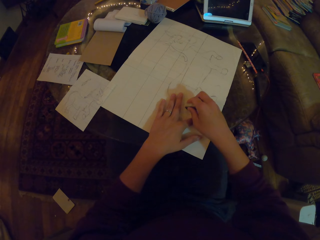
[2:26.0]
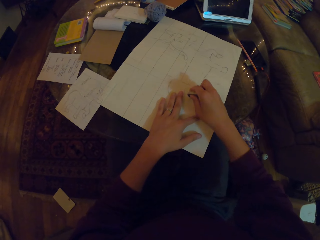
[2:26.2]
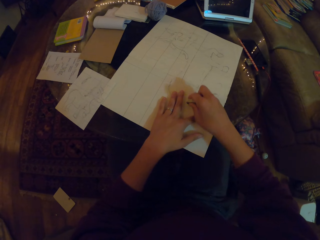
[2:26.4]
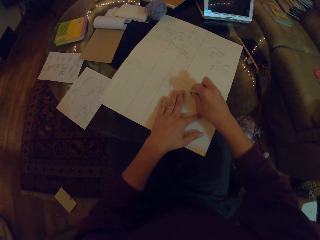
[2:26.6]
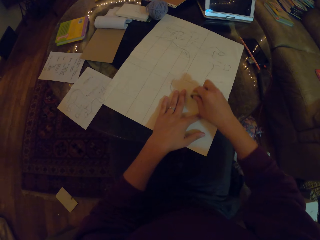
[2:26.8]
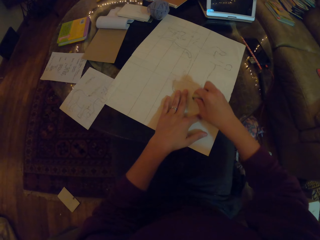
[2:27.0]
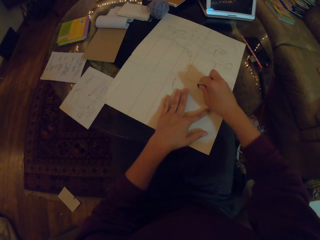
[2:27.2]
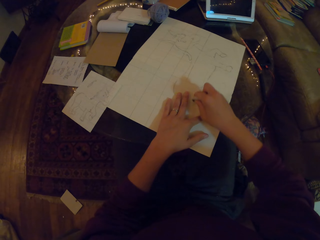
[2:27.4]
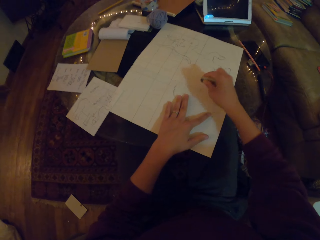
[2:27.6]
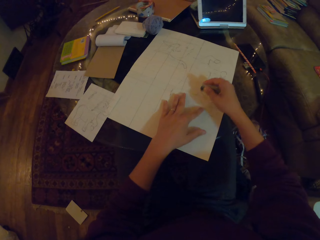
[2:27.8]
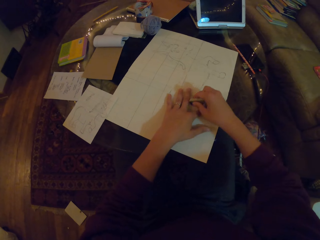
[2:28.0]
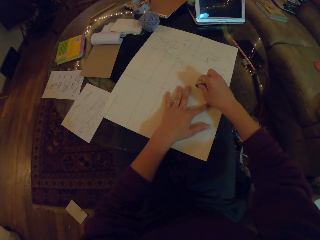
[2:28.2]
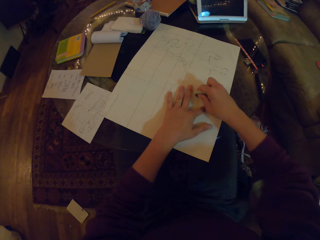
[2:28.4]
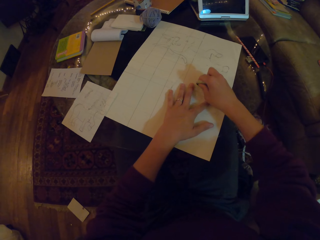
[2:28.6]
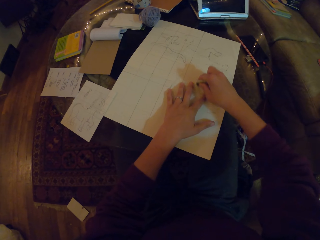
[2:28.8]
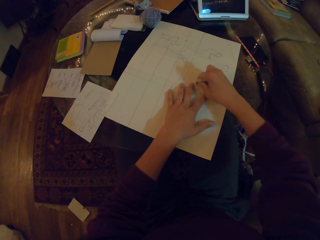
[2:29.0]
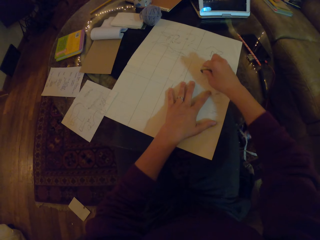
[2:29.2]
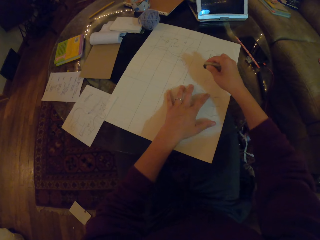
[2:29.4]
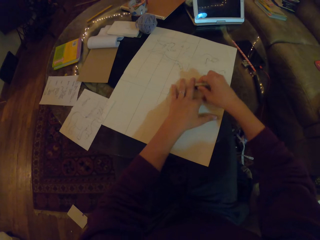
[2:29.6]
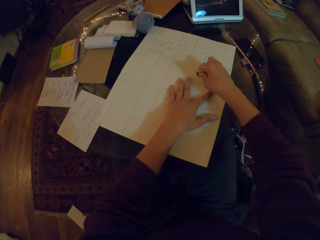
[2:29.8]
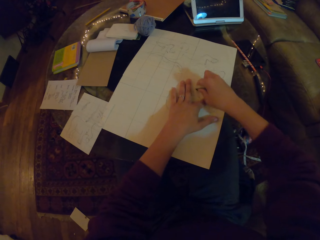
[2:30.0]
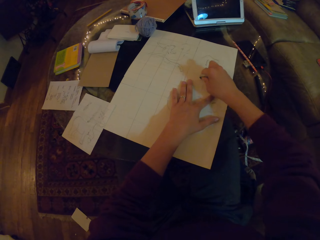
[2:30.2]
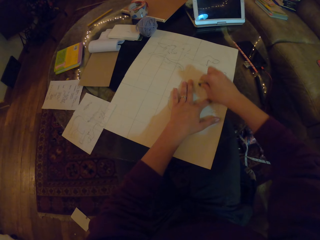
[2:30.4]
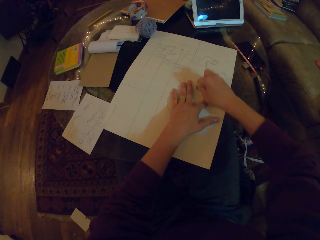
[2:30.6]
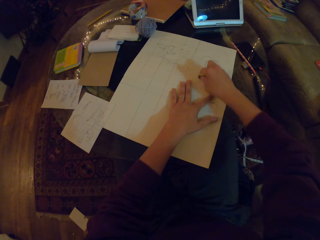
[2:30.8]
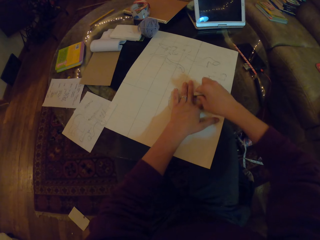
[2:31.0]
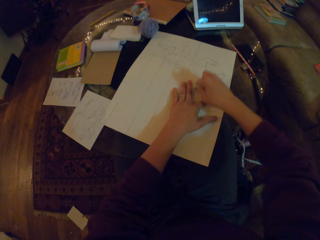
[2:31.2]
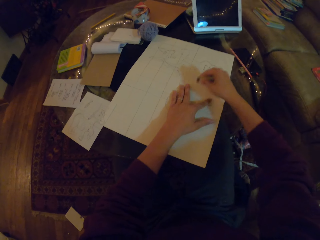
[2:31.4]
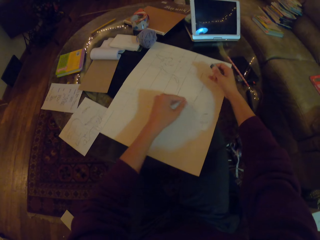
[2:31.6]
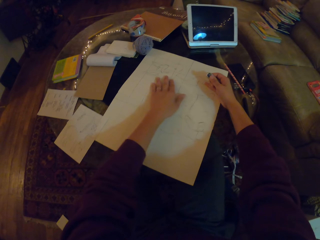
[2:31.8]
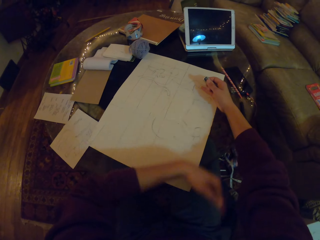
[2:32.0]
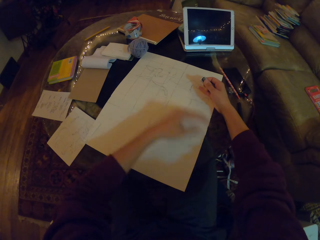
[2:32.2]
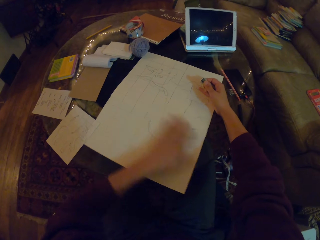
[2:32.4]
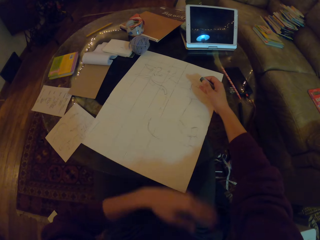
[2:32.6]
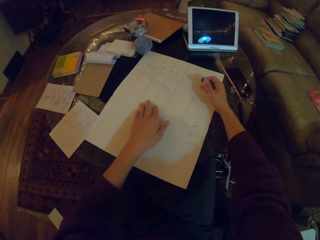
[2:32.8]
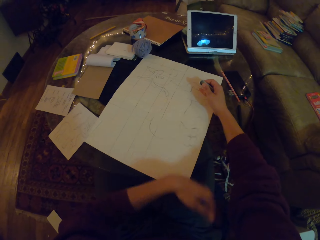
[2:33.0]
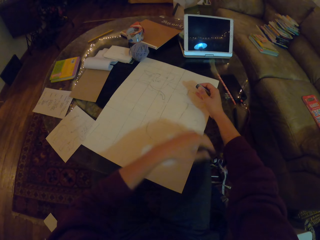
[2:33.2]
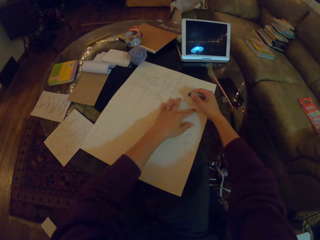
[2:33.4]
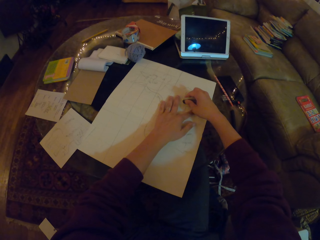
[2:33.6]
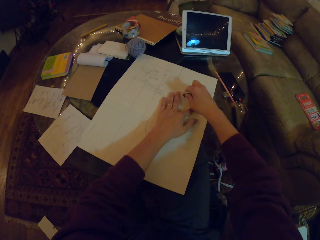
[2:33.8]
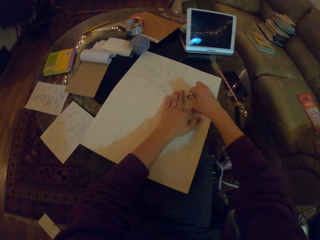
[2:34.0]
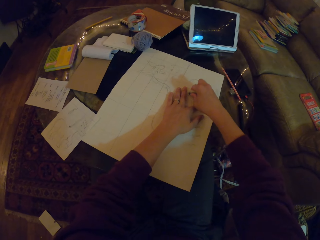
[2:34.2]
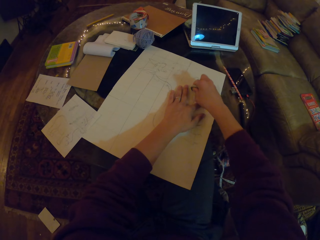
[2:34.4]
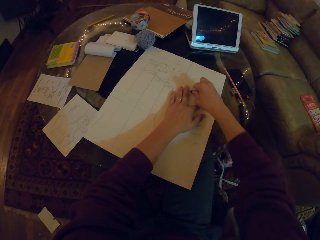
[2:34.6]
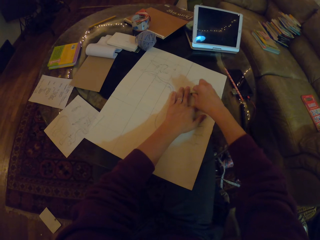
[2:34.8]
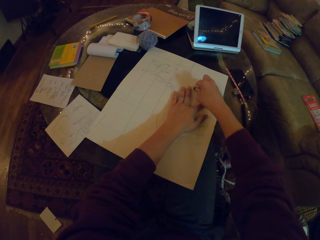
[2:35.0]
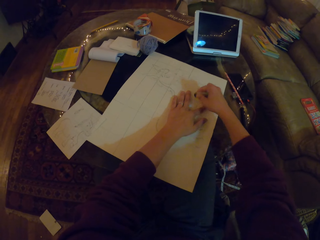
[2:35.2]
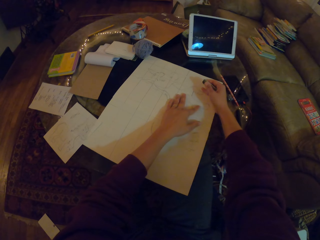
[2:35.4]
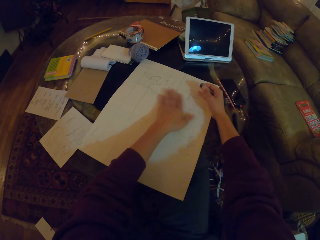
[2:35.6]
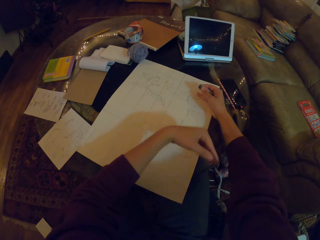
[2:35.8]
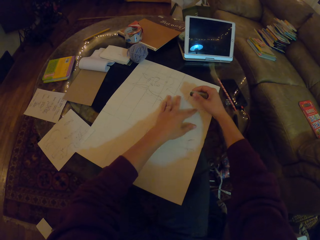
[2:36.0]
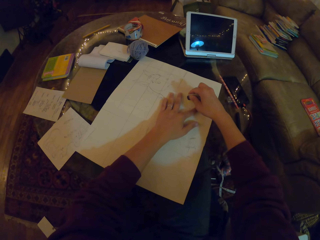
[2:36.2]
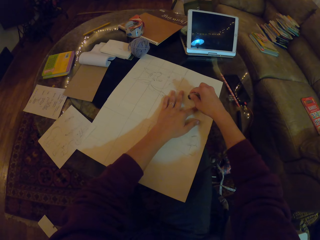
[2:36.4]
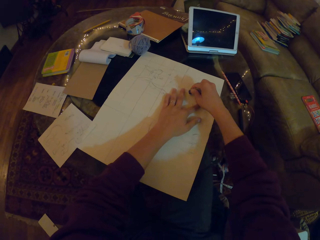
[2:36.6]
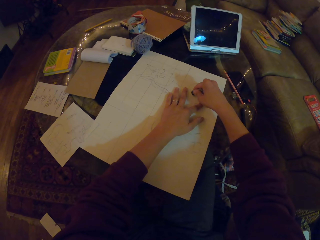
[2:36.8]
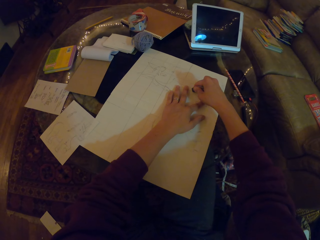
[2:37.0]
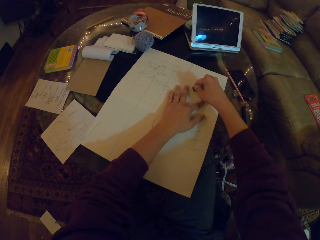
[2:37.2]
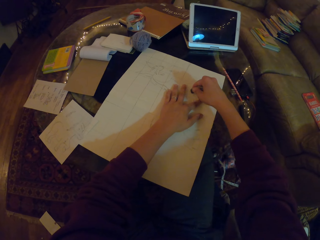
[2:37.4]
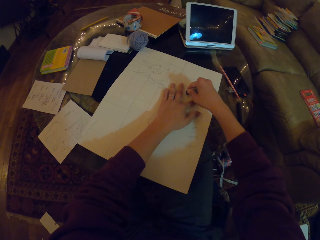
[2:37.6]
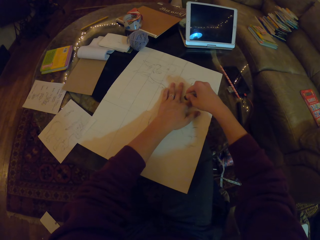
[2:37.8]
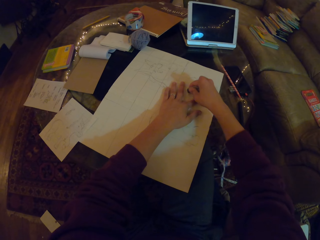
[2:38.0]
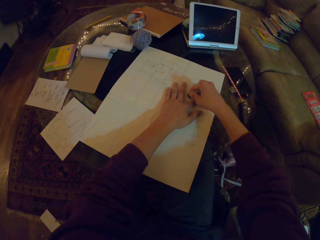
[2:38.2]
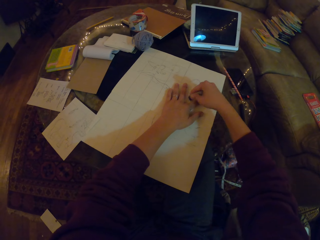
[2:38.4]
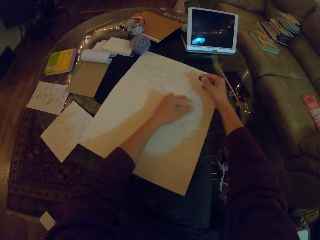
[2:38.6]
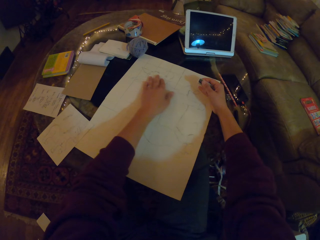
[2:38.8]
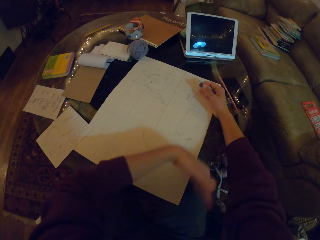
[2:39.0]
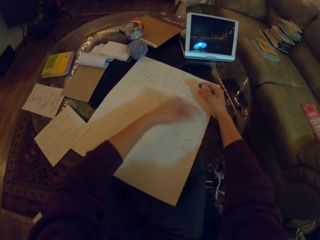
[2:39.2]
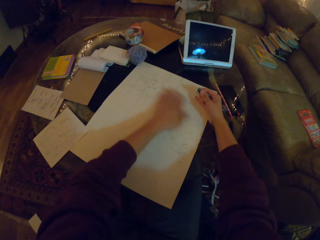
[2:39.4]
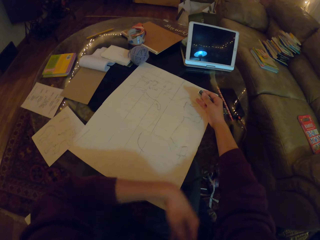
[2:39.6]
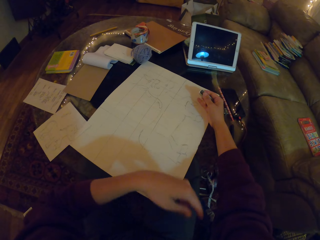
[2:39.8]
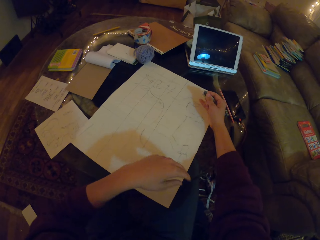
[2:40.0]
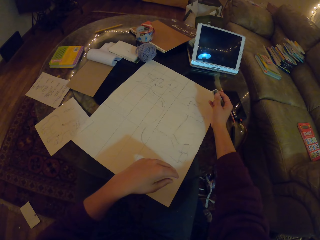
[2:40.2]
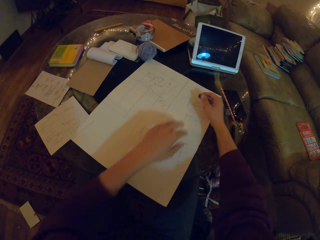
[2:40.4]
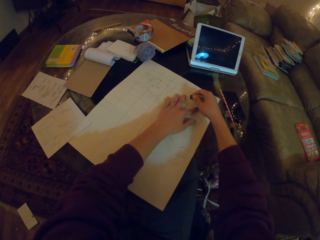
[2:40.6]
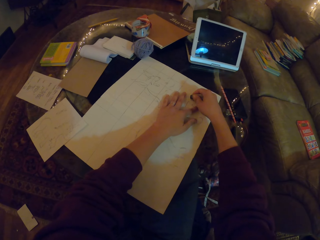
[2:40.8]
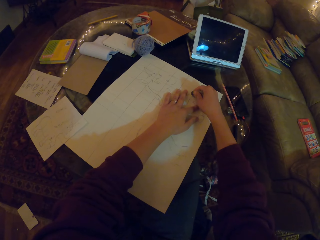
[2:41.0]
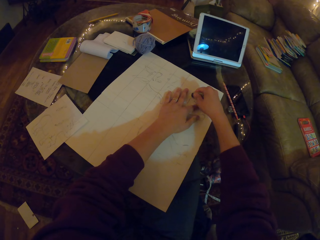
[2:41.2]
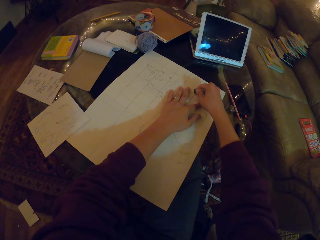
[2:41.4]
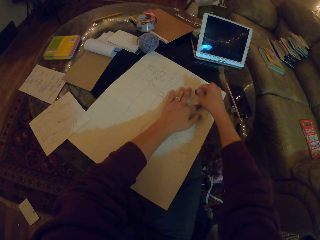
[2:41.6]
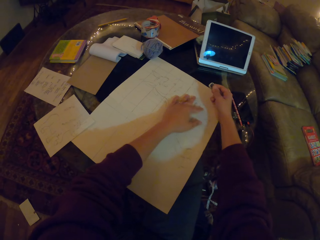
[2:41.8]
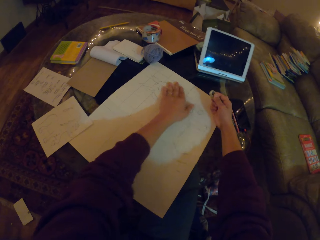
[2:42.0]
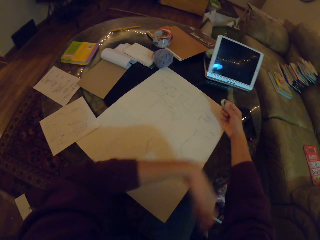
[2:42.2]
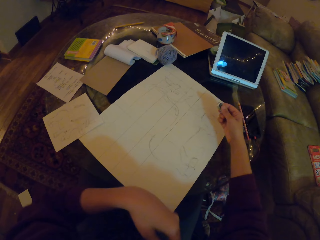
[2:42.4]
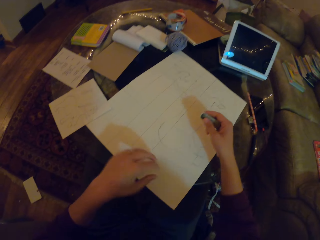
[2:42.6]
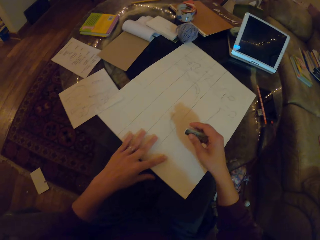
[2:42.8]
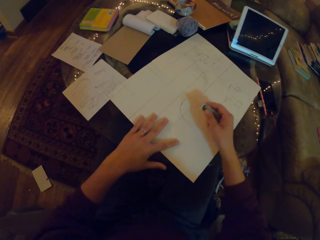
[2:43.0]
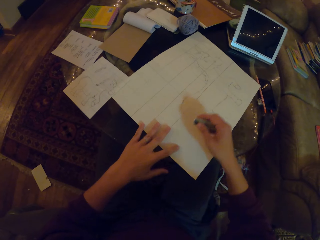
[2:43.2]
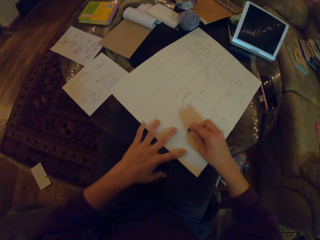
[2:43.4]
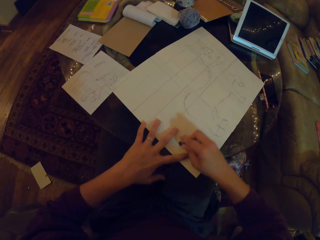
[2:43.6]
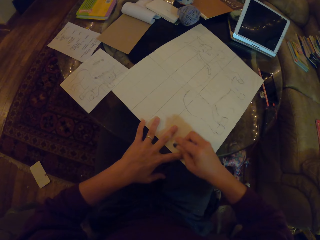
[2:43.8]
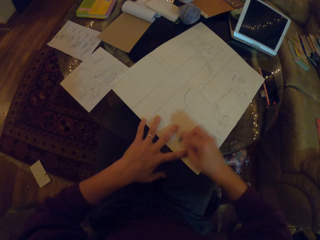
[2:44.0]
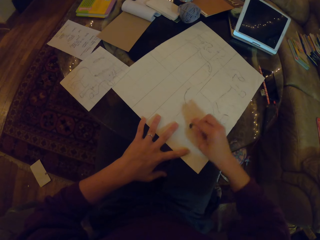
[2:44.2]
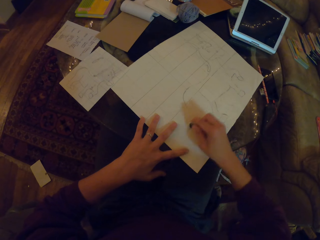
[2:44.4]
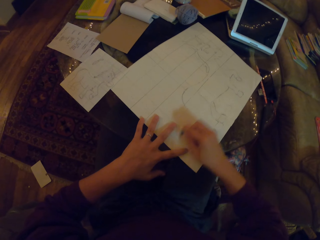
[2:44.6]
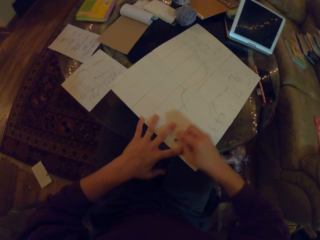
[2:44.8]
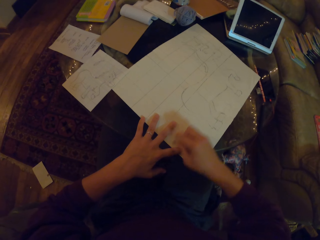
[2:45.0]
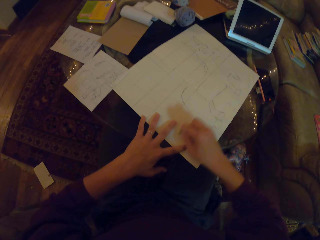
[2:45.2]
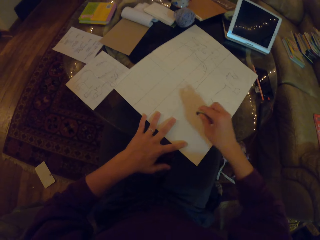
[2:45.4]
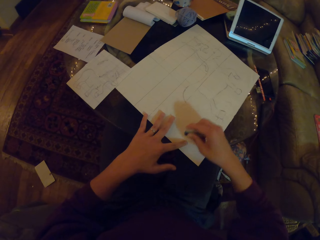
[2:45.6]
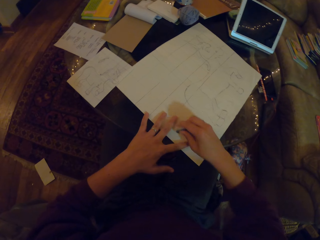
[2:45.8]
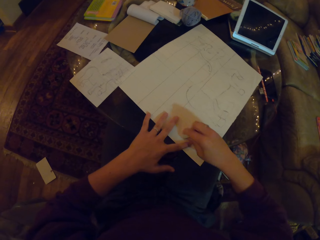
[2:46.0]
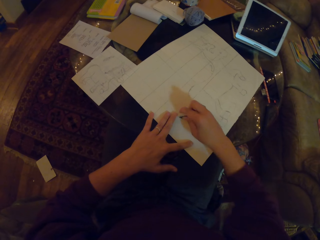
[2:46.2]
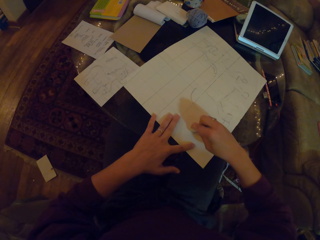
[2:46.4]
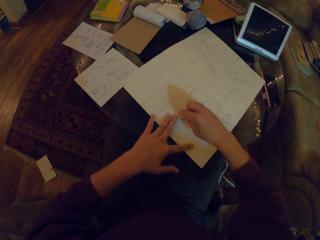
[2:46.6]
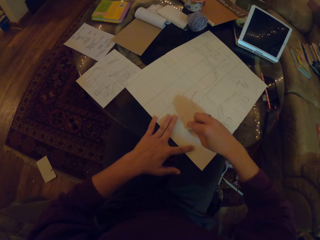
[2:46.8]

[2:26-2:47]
The camera wearer wipes the rubber dirt. They rub the drawing. They wipe the rubber dirt. They rub the drawing.
